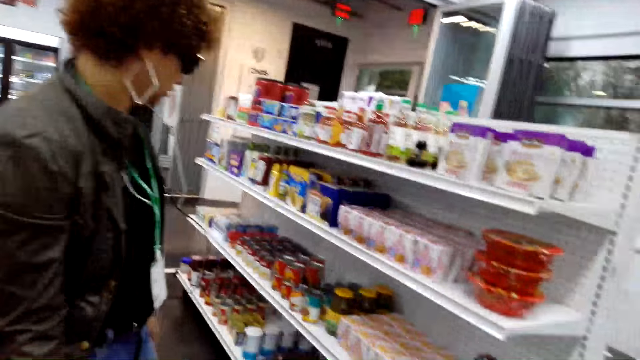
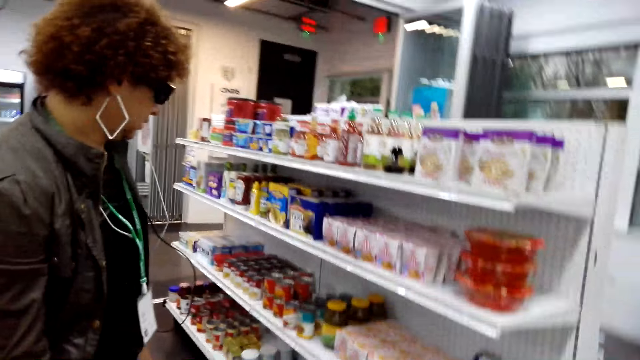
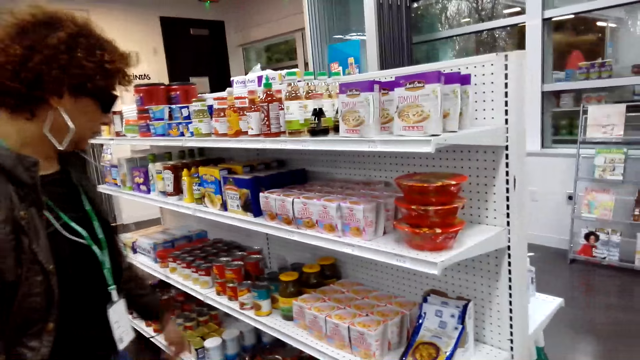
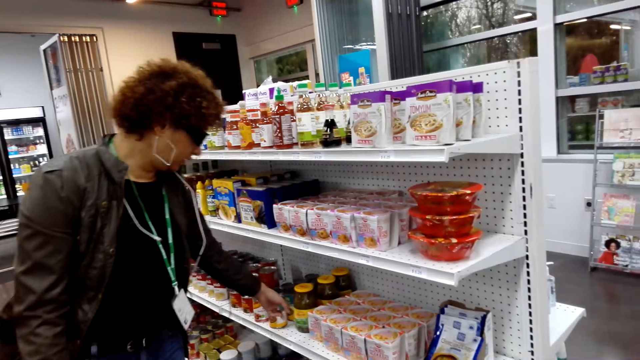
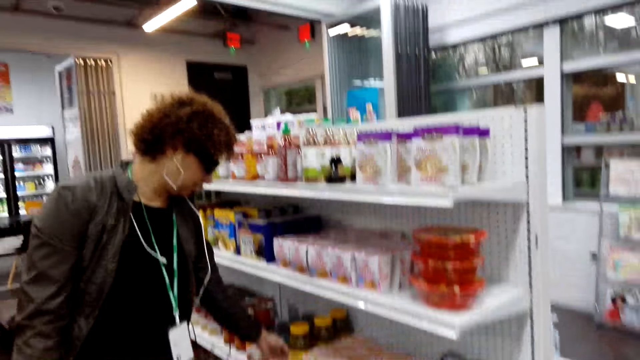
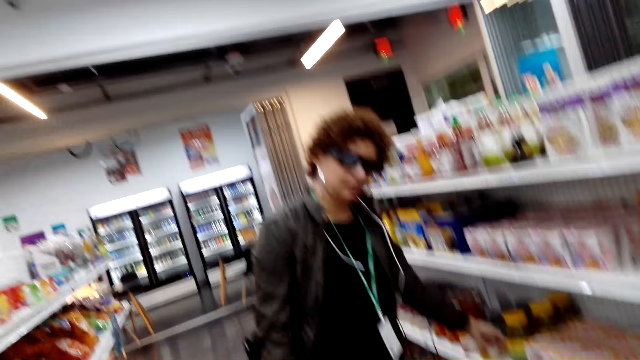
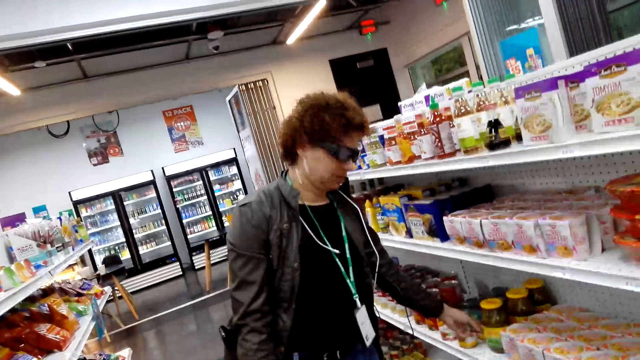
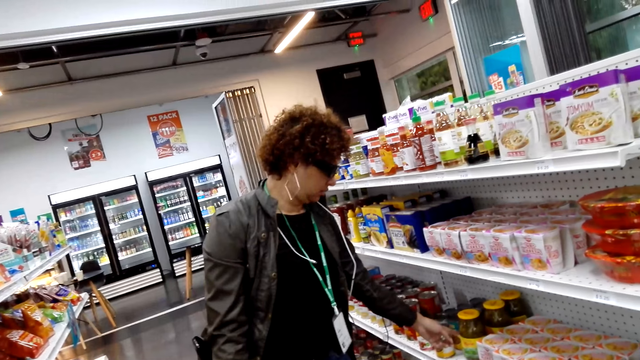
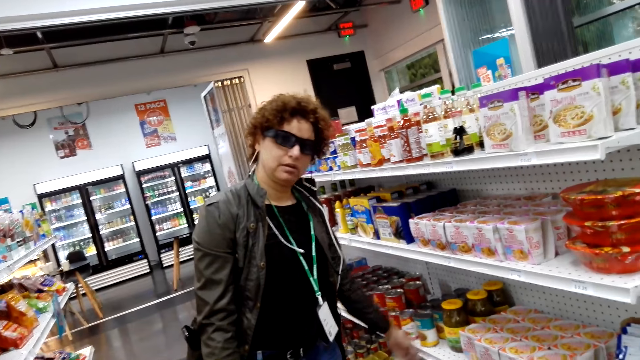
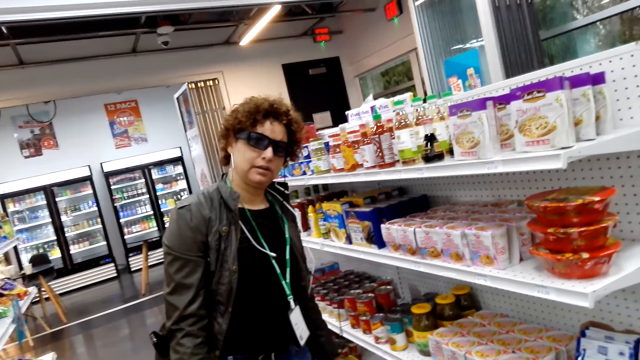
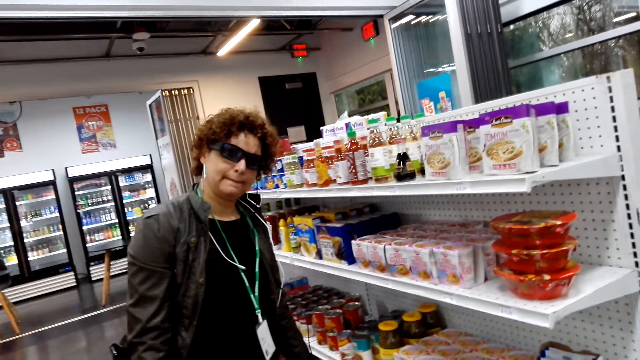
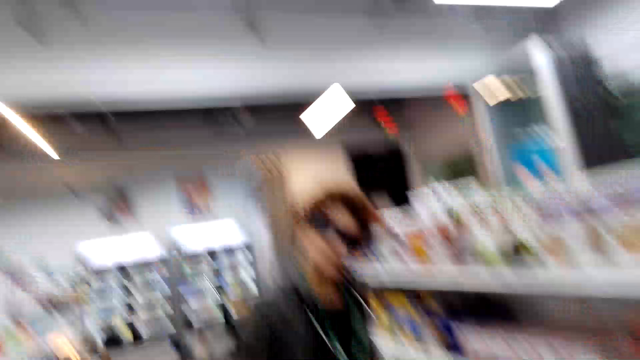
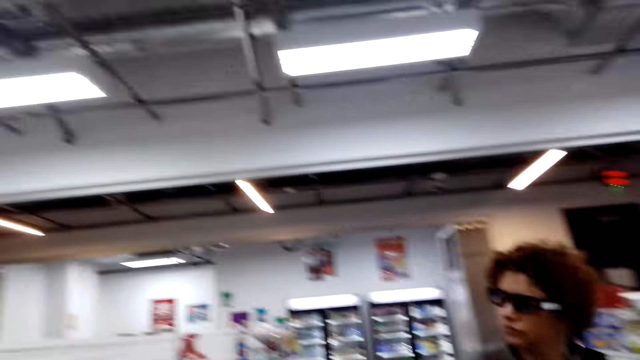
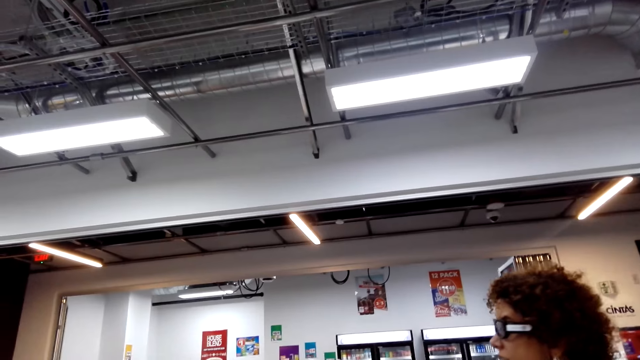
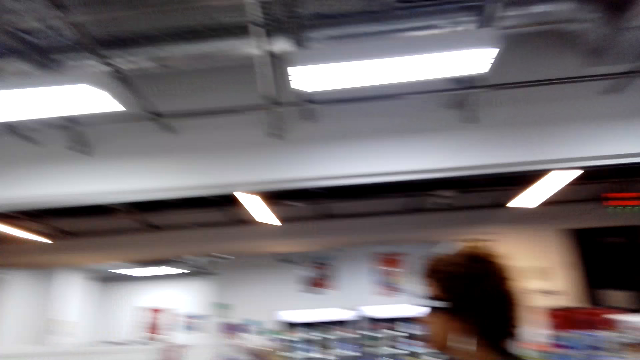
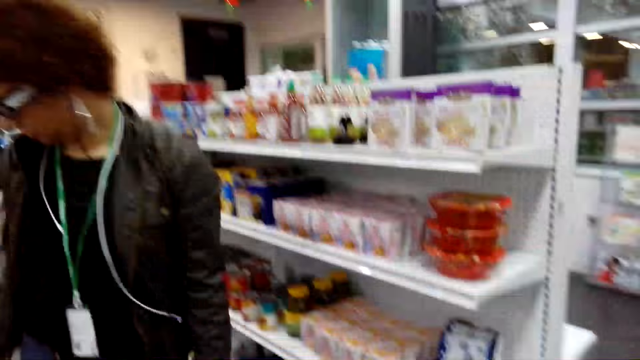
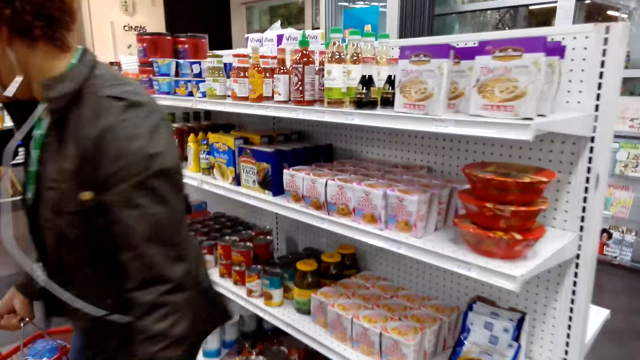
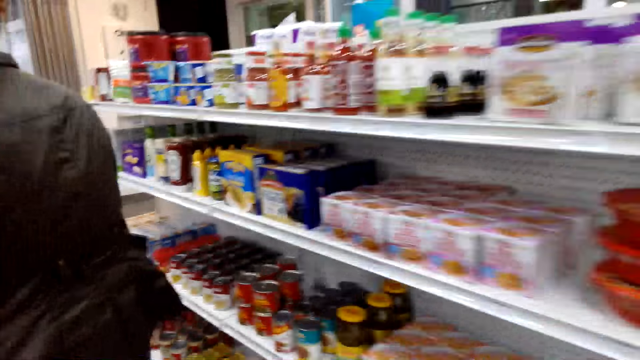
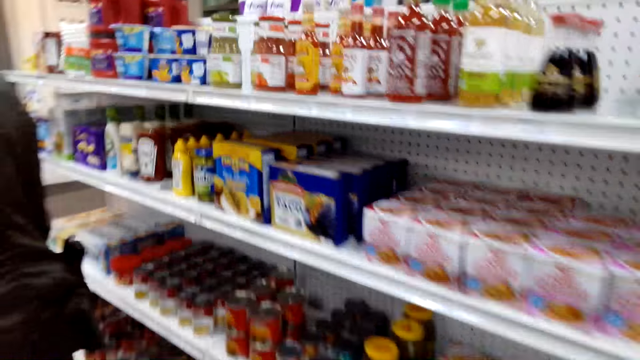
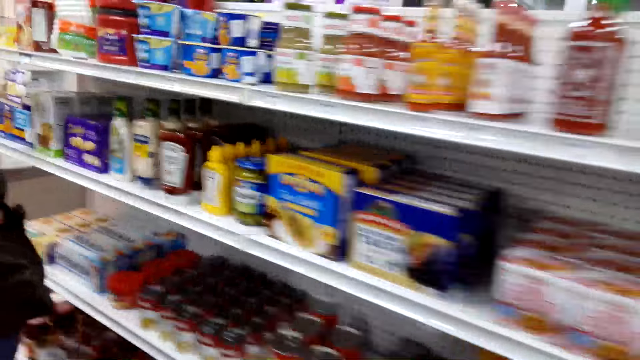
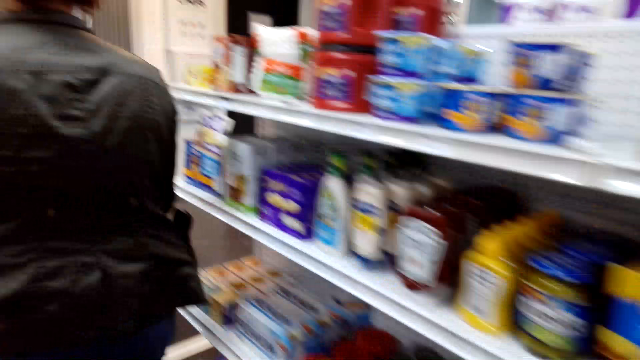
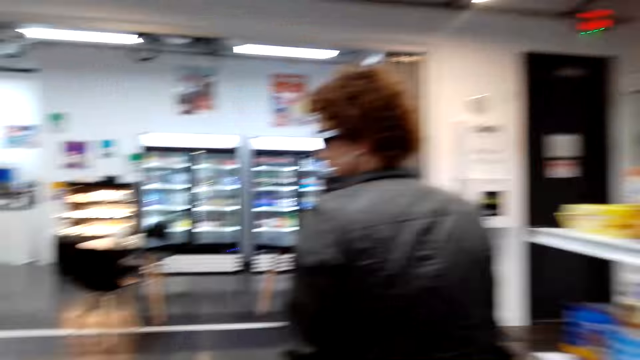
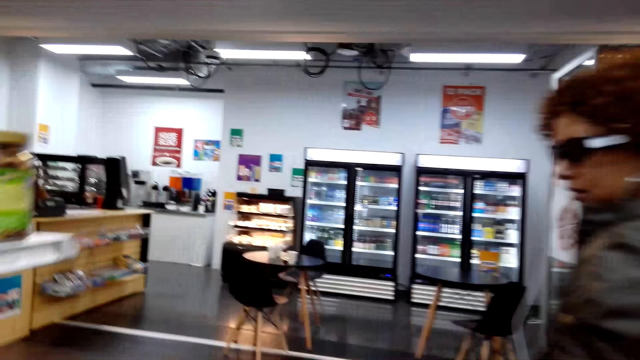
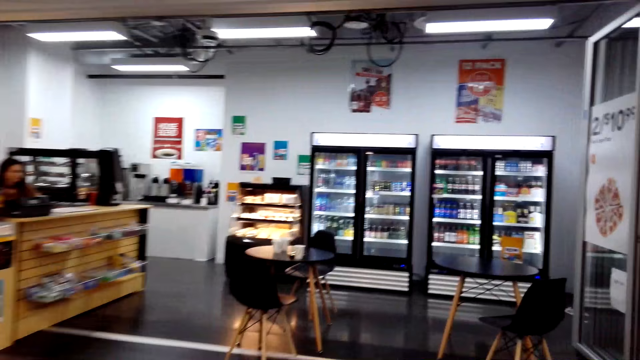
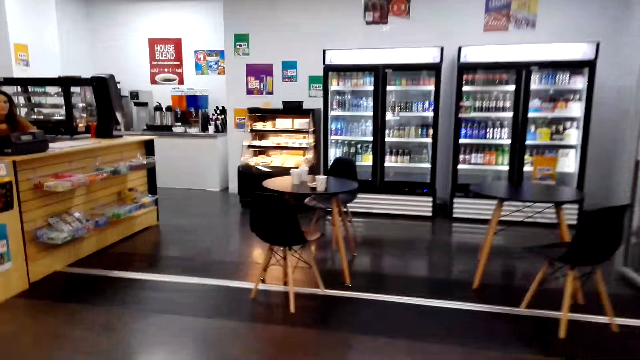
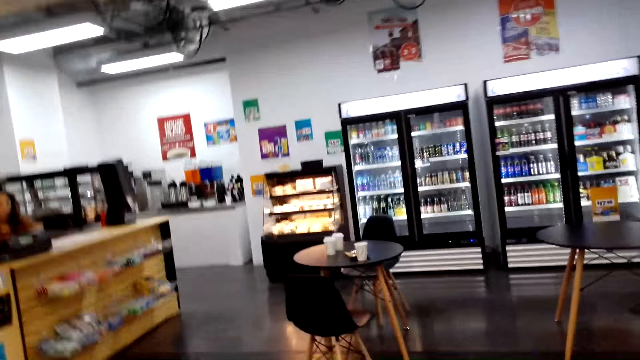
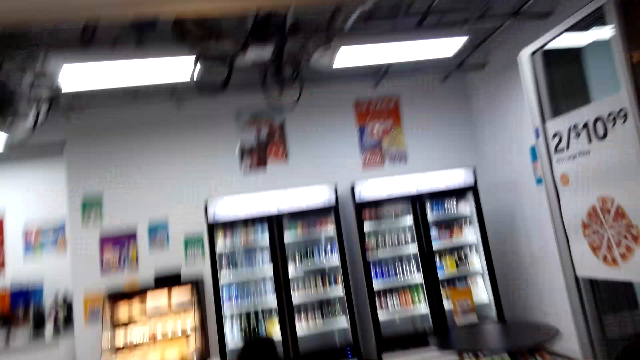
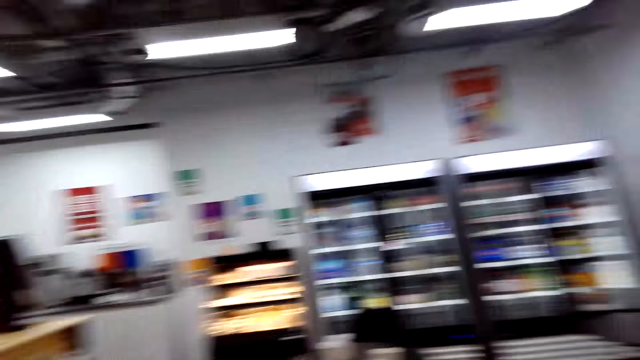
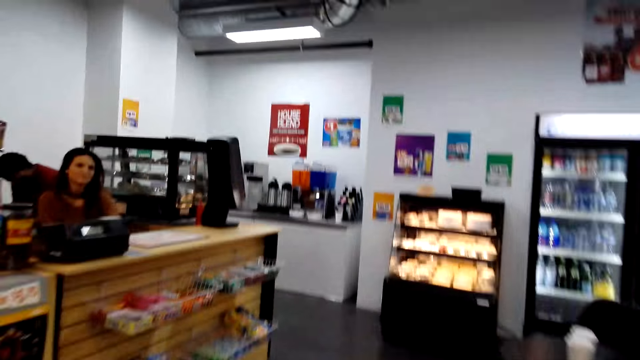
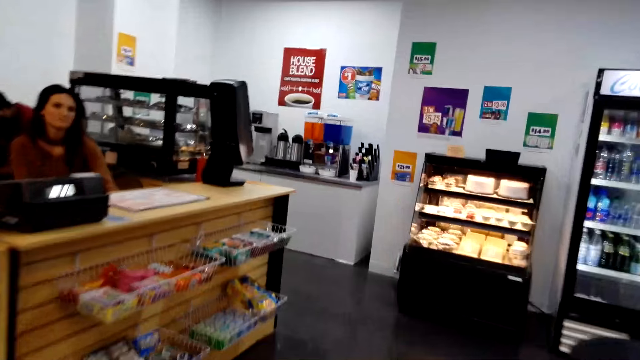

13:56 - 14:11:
The person points at the items on the shelf. The camera wearer talks to the person. The person turns around. The camera wearer walks to the counter.

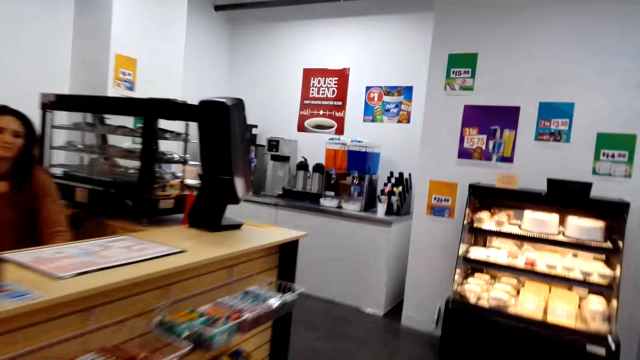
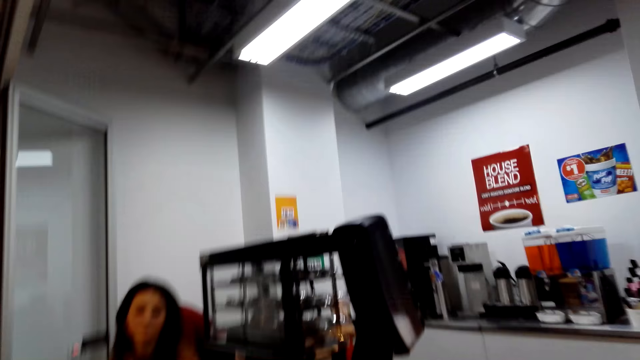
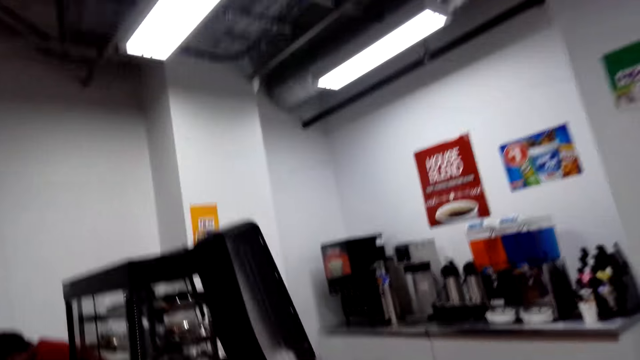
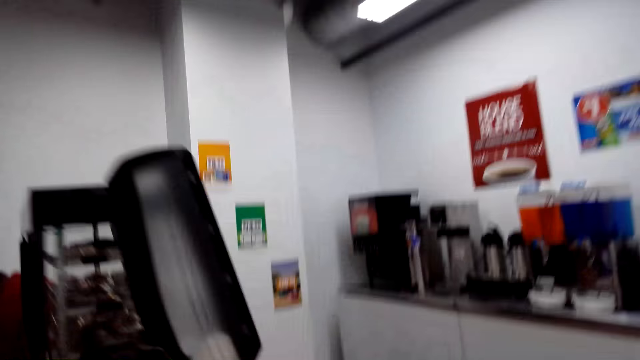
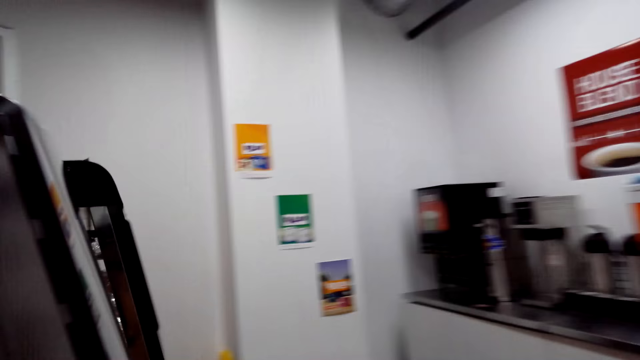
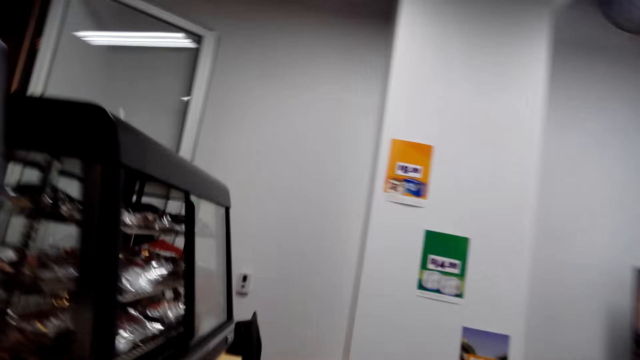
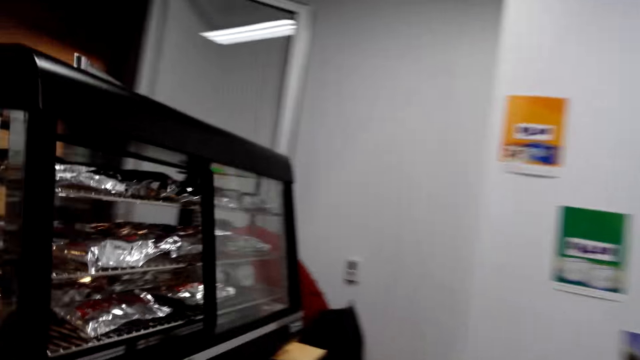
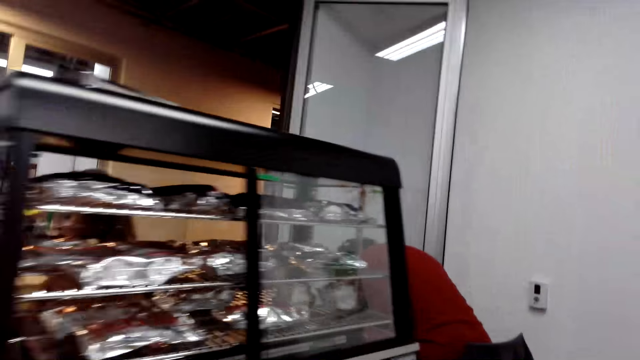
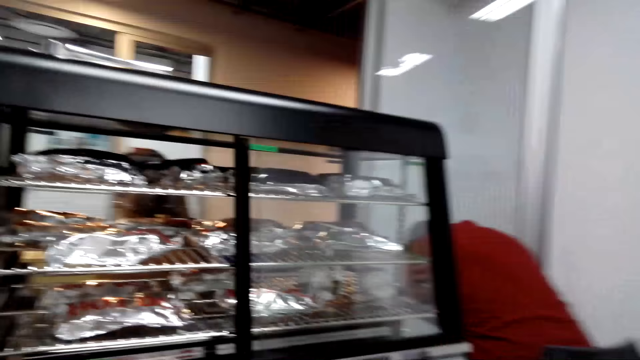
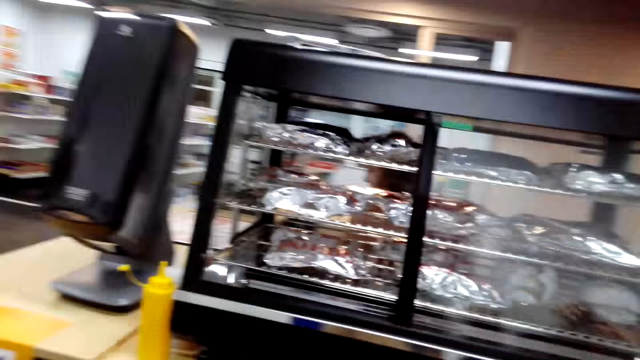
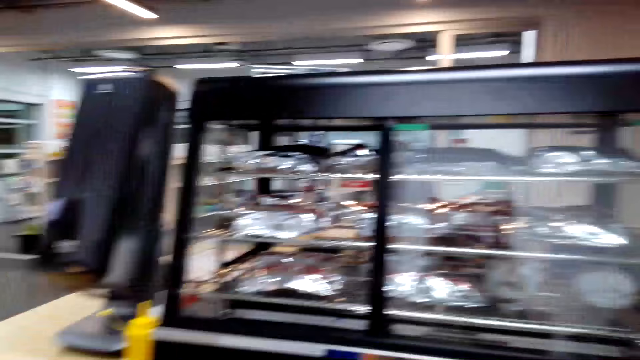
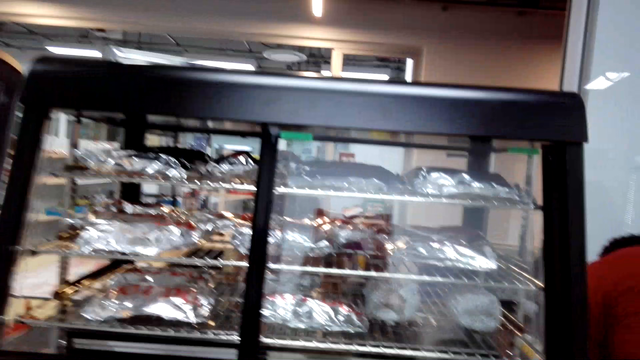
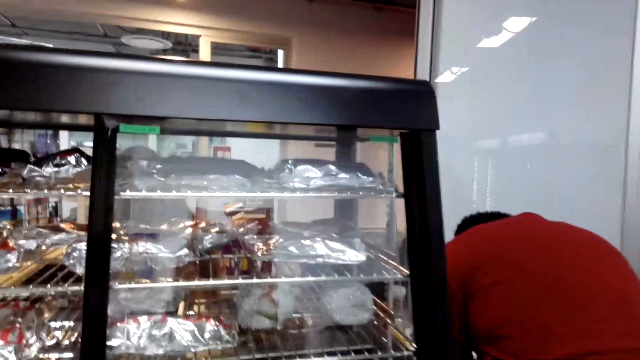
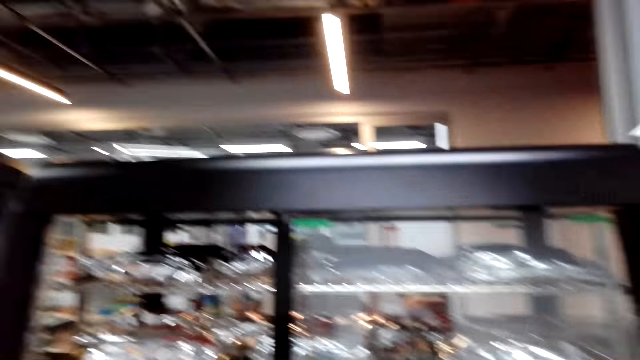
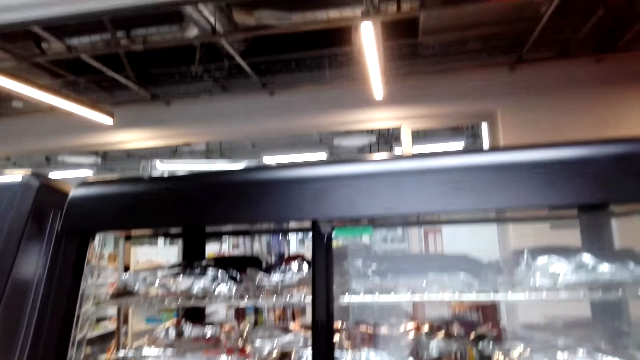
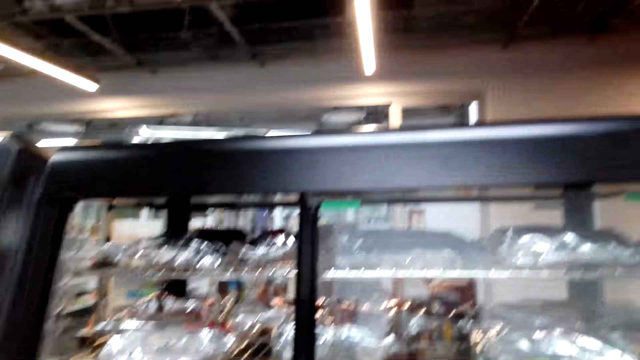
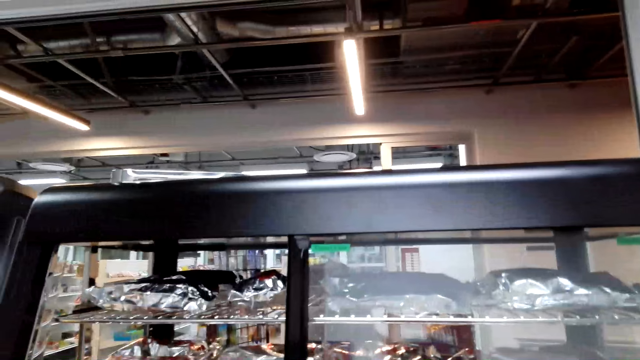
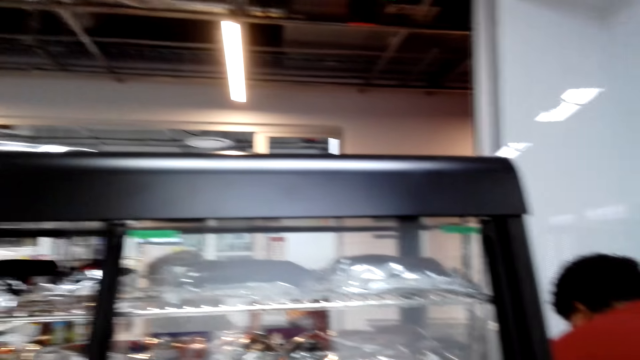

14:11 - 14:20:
The camera wearer looks at the display. They look at the hotdogs. They open the display.
